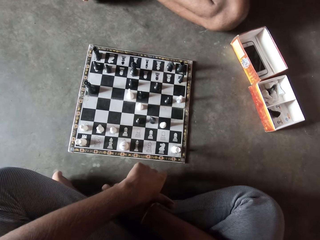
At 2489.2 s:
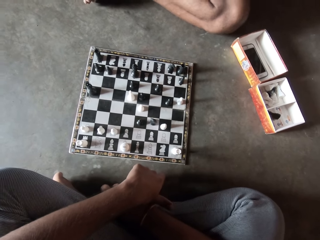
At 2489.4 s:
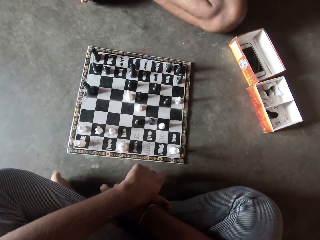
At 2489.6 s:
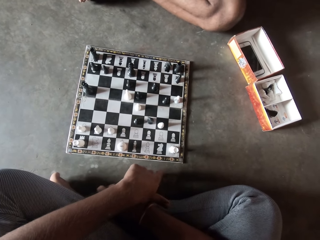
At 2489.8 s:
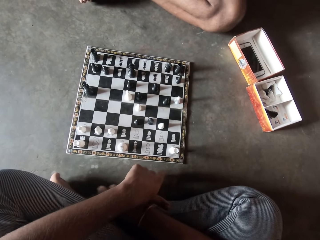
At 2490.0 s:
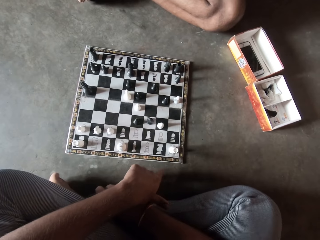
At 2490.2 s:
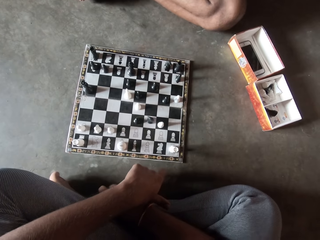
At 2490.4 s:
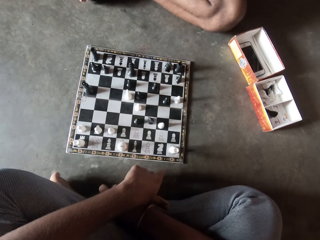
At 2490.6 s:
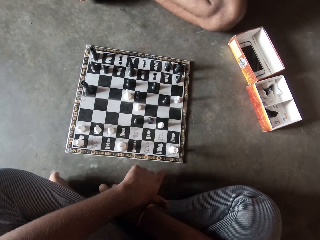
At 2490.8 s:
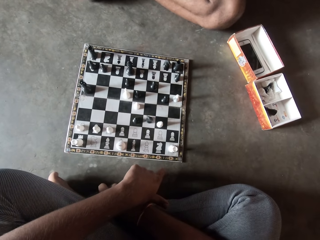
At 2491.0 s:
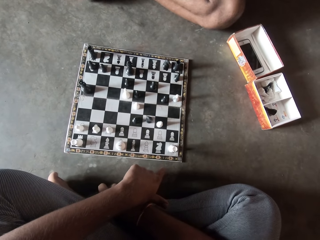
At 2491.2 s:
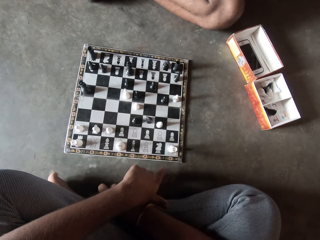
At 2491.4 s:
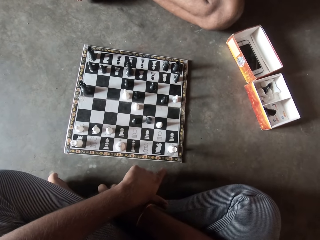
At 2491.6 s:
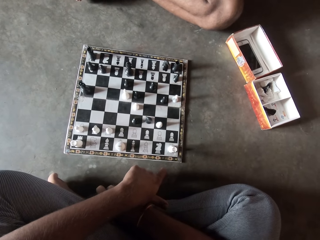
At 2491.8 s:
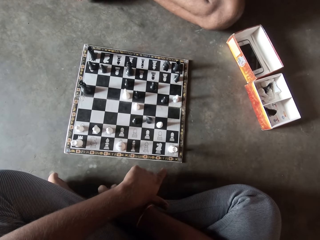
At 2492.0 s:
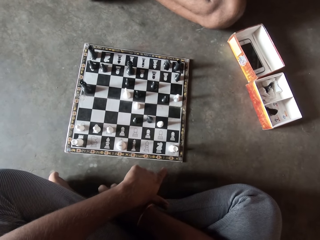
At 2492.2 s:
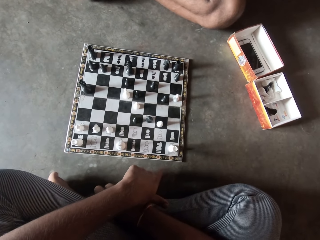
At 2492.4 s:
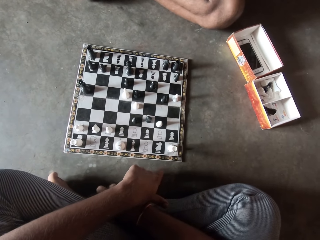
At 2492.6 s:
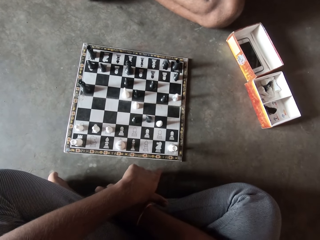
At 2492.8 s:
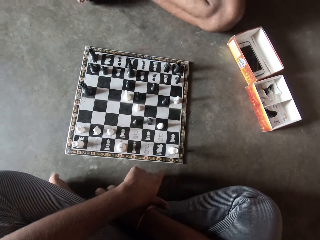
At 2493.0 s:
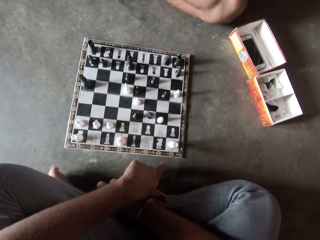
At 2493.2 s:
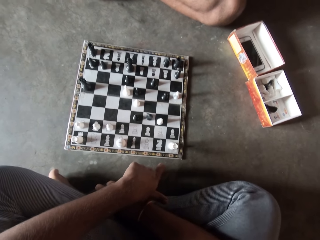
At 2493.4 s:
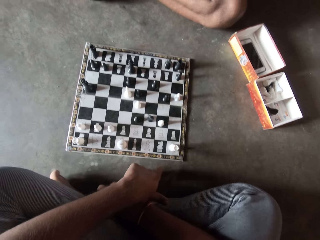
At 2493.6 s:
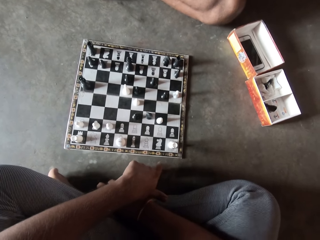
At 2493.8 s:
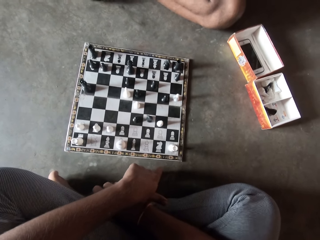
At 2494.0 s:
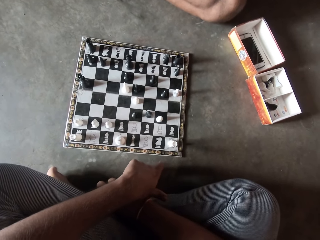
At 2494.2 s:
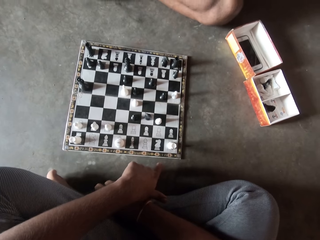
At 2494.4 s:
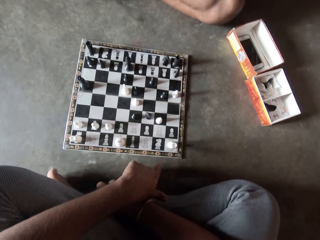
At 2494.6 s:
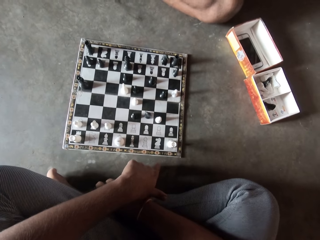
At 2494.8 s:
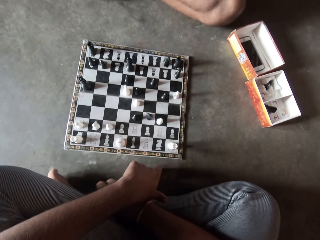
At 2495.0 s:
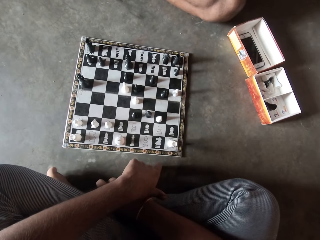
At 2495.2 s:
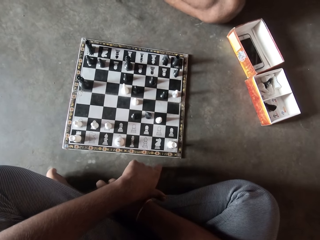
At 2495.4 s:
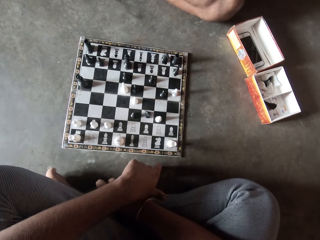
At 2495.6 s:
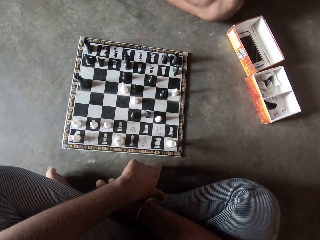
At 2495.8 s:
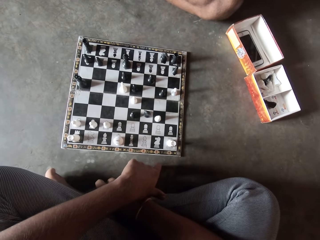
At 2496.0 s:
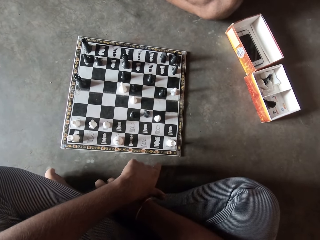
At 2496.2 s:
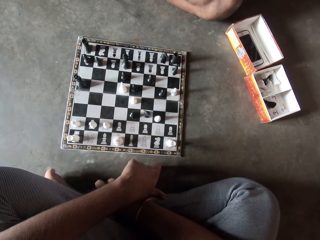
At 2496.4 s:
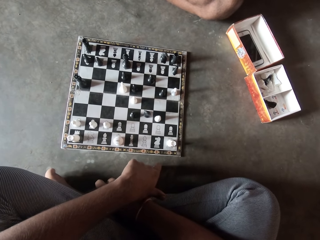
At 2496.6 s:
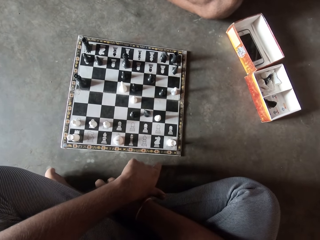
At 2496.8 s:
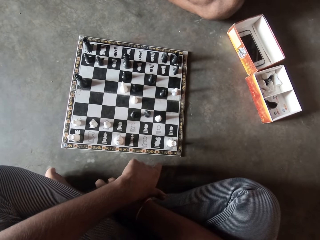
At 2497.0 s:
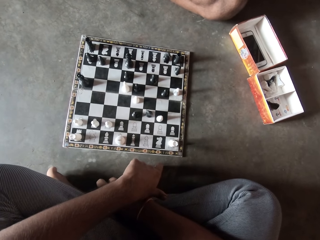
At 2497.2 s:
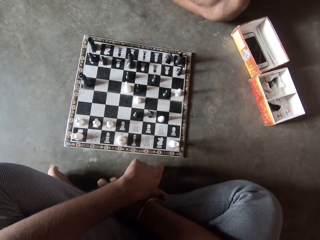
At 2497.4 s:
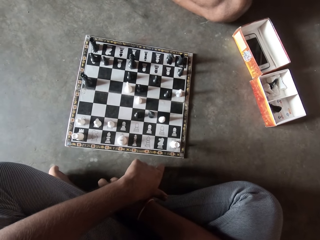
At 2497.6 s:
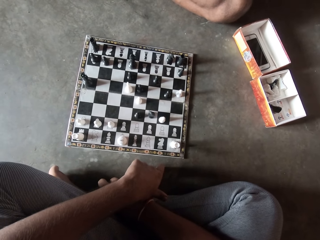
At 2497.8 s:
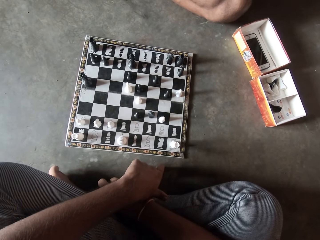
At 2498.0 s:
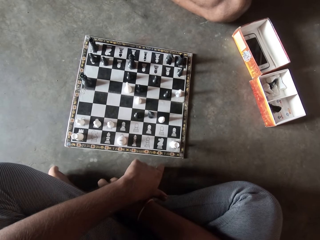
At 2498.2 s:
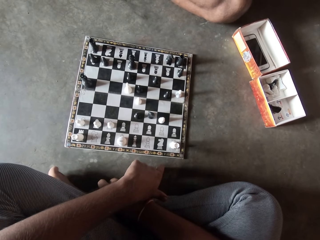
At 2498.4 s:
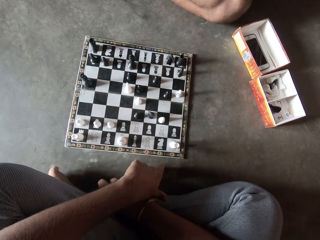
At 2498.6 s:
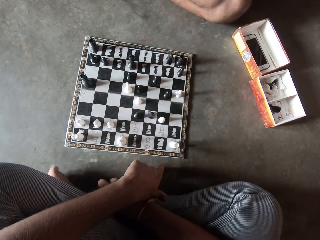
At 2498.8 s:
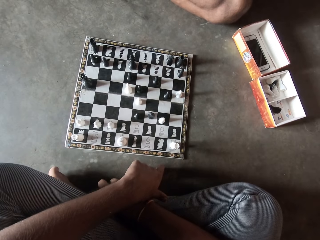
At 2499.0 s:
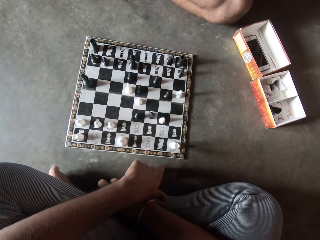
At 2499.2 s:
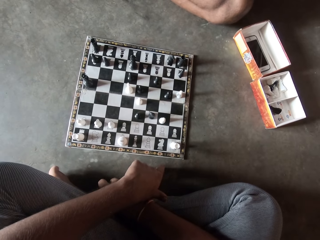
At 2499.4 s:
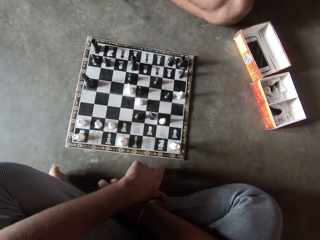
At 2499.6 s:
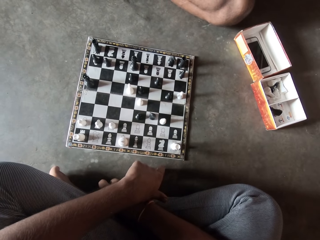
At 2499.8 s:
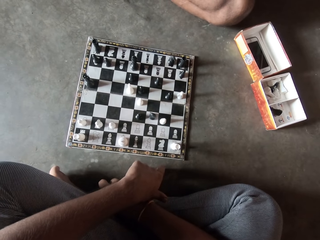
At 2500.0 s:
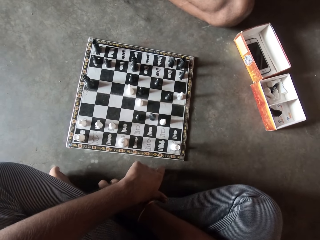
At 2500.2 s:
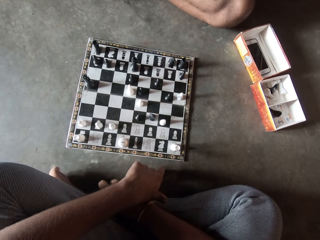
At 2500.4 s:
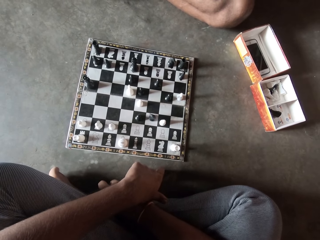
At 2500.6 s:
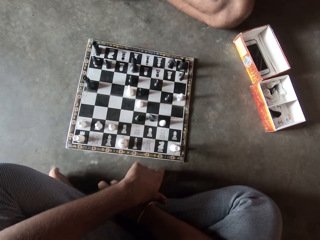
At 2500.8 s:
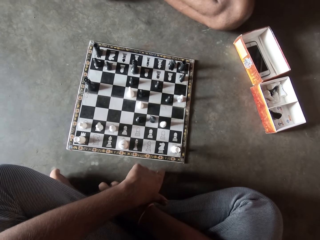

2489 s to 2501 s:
The camera wearer looks at the chess game.

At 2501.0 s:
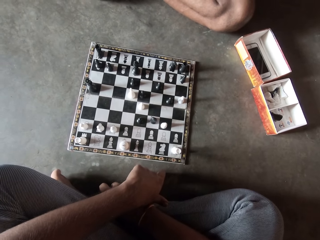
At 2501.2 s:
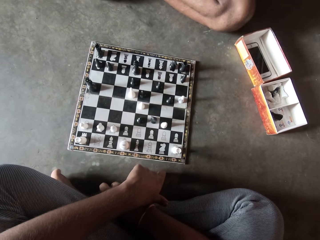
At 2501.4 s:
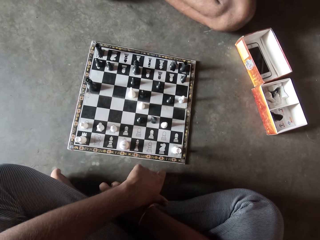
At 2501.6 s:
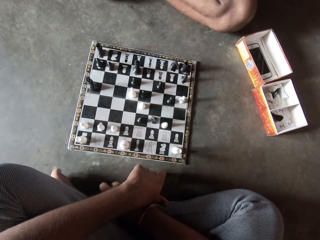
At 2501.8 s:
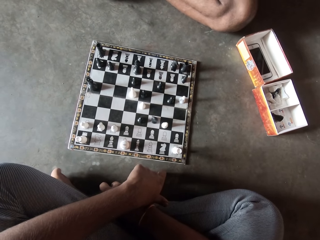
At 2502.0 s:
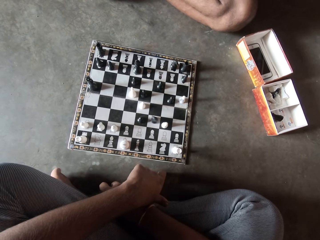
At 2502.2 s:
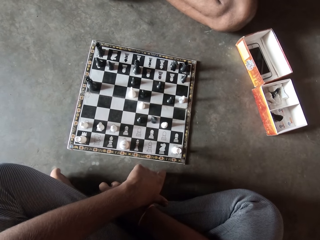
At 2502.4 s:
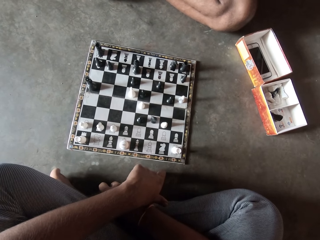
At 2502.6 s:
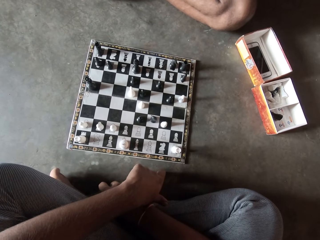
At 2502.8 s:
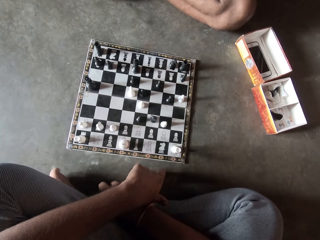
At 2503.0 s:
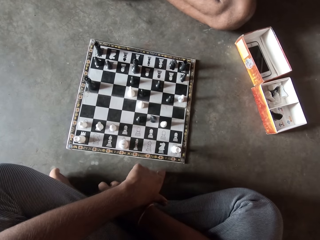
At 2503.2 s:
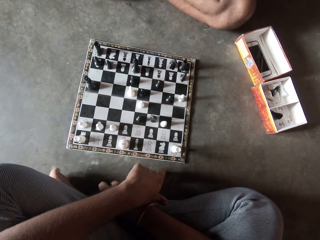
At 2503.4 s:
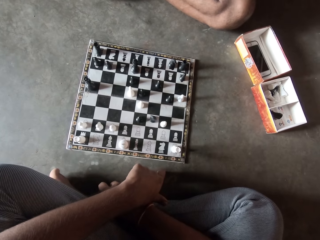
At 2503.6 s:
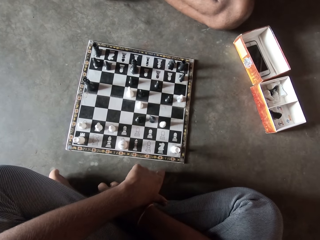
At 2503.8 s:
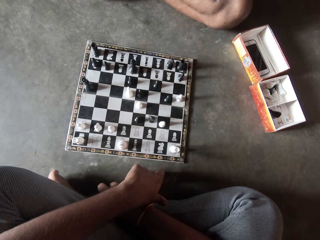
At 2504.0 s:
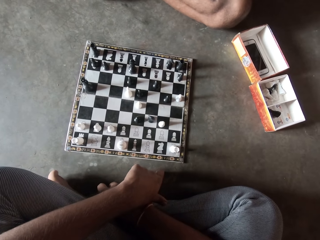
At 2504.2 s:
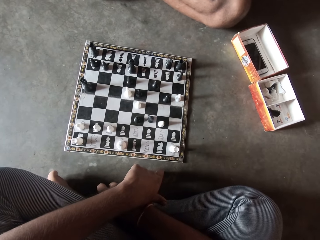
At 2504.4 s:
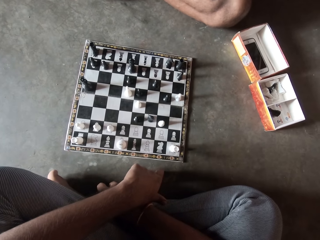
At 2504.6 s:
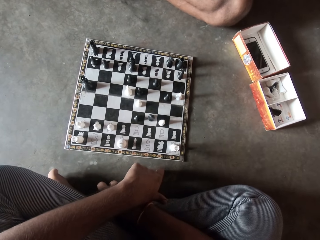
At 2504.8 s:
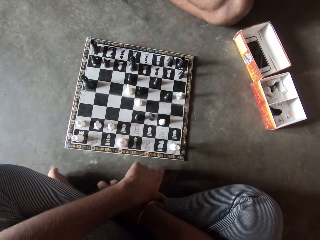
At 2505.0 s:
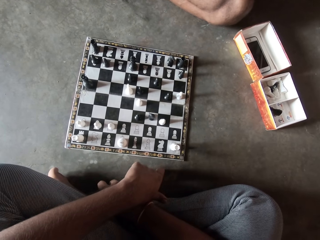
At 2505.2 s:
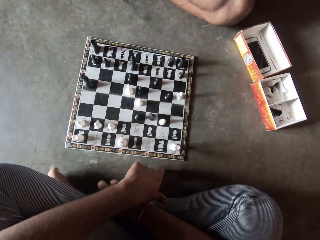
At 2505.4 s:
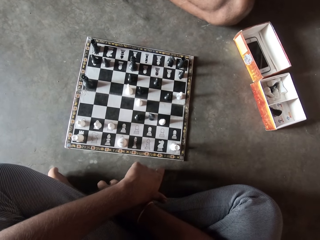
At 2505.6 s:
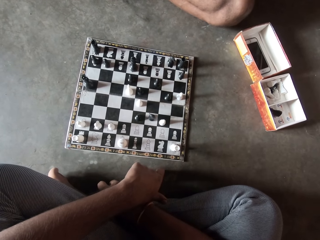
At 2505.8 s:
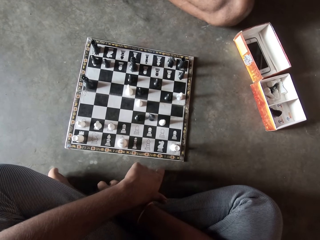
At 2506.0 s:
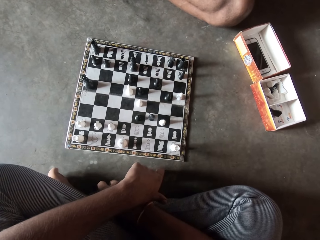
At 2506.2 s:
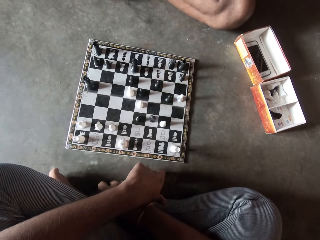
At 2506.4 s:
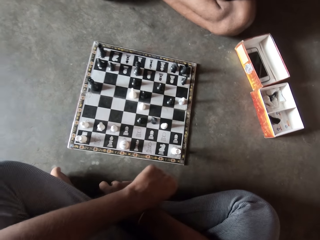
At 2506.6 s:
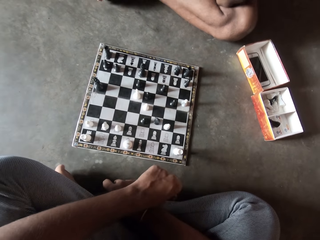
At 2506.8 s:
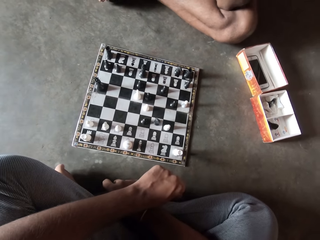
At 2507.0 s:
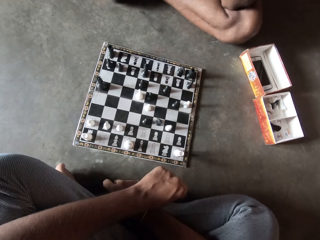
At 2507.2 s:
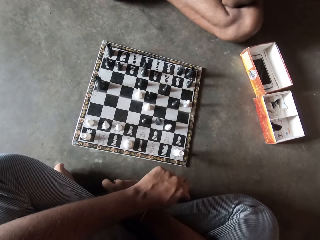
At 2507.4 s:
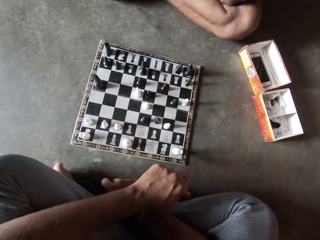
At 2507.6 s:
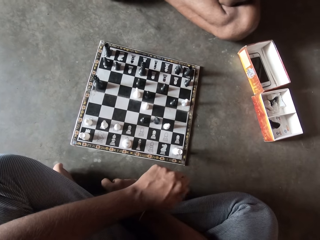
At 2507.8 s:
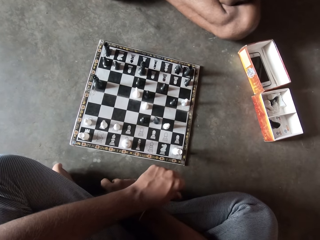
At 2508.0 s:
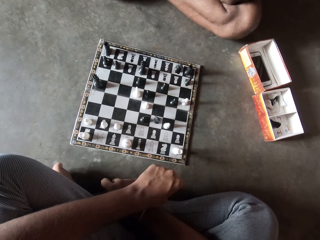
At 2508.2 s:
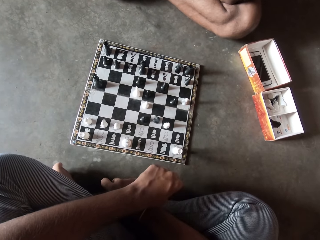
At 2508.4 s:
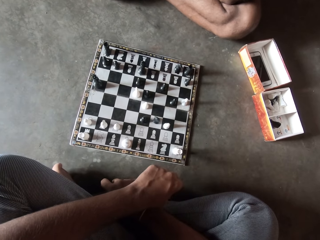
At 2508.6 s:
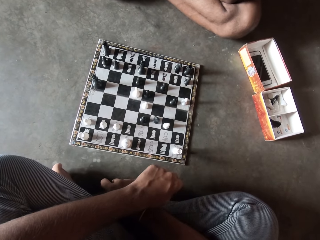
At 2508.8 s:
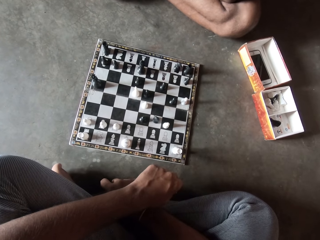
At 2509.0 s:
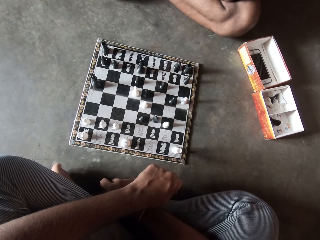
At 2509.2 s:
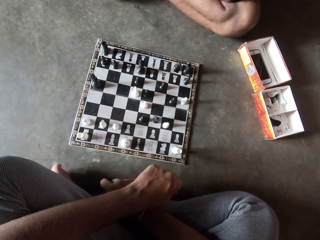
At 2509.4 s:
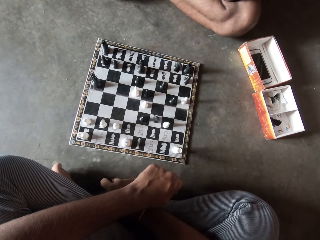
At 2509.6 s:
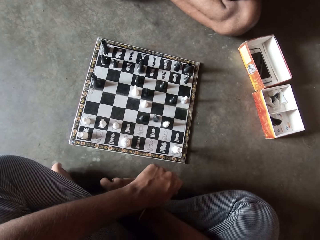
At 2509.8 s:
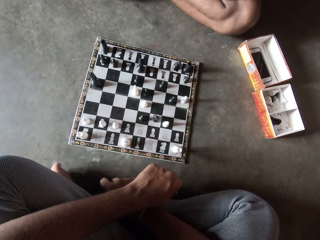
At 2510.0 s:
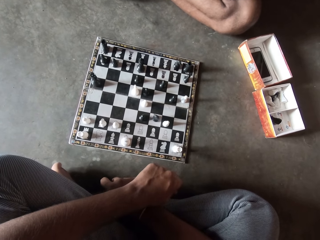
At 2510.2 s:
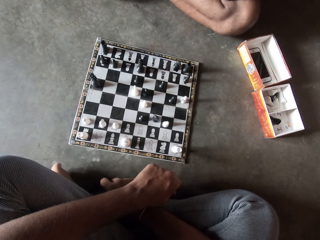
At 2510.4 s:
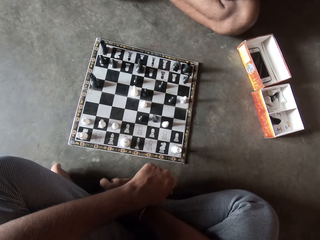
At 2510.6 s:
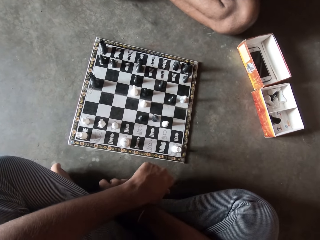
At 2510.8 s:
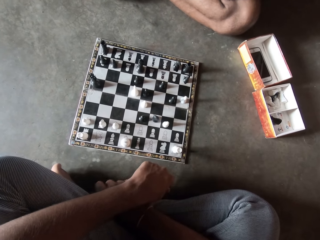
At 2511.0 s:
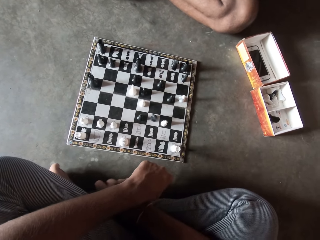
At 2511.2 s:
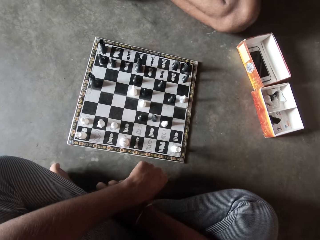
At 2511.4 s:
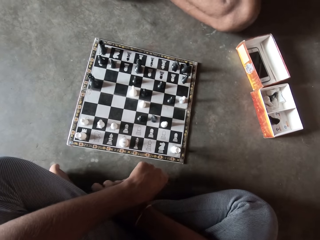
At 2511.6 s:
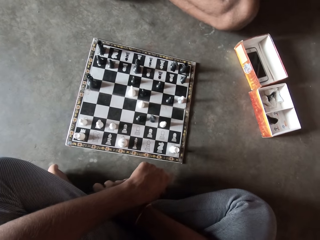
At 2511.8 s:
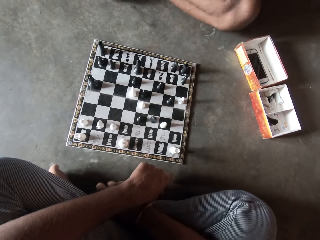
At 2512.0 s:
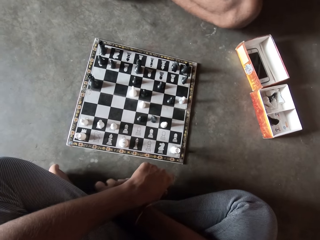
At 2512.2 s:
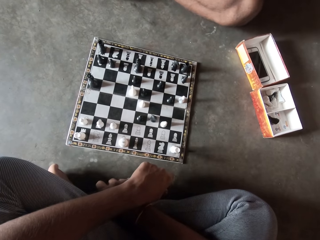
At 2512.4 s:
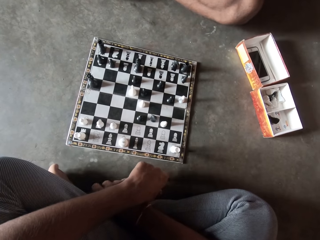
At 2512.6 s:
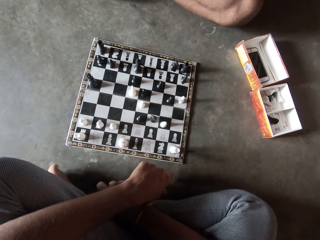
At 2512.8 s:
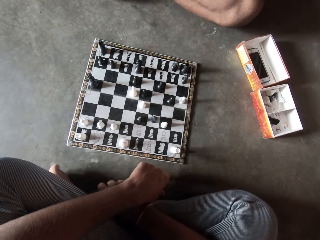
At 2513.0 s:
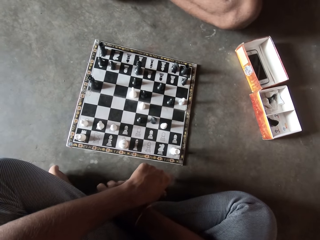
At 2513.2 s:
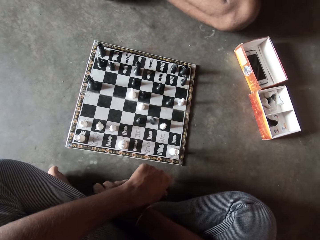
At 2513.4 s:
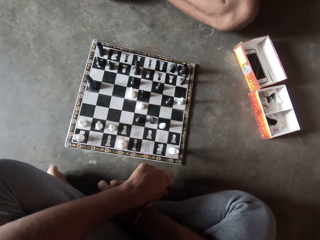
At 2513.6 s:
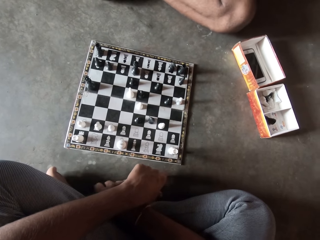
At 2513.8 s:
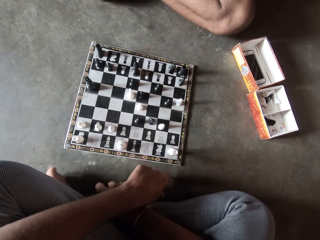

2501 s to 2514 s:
The camera wearer hits the hands on the floor.
